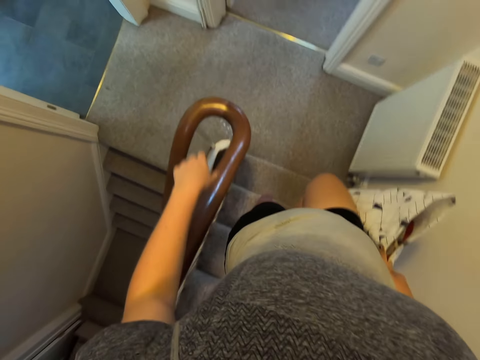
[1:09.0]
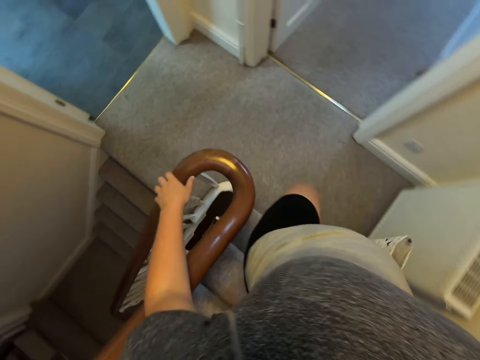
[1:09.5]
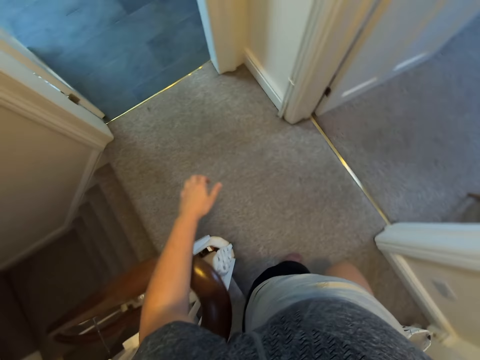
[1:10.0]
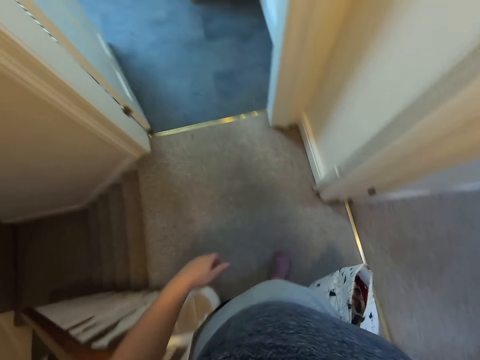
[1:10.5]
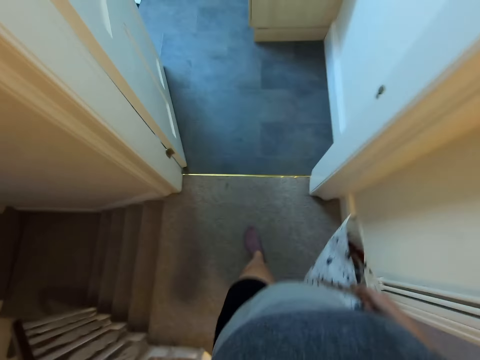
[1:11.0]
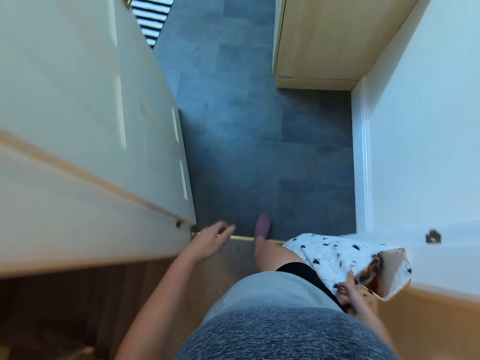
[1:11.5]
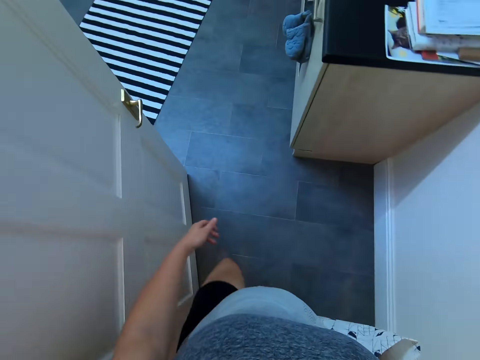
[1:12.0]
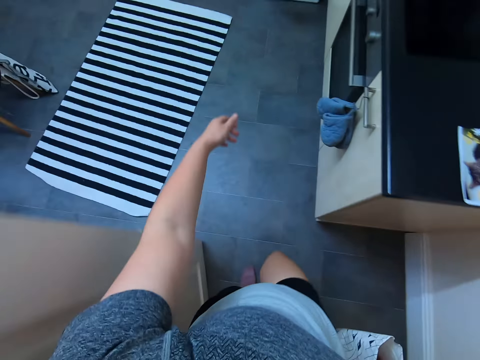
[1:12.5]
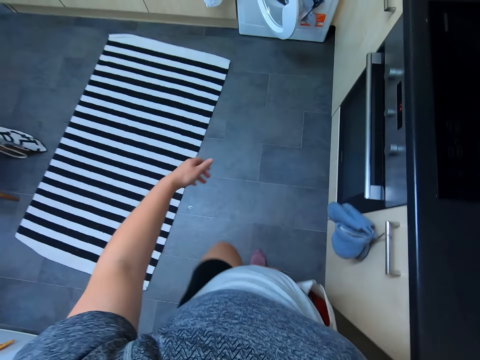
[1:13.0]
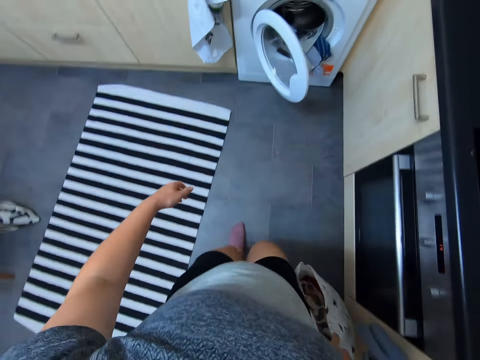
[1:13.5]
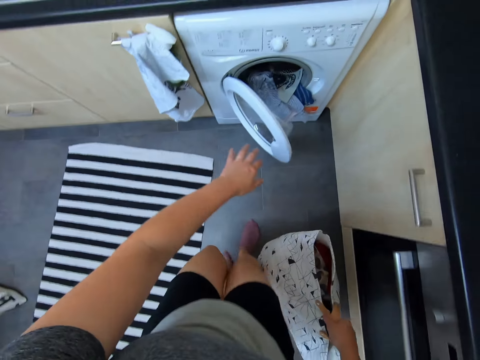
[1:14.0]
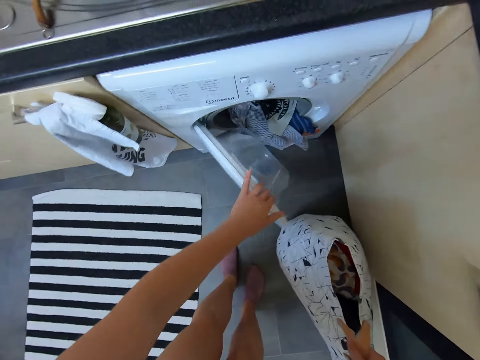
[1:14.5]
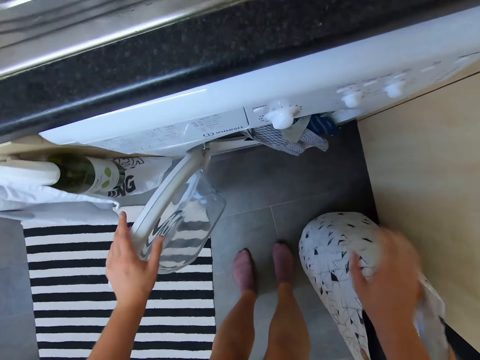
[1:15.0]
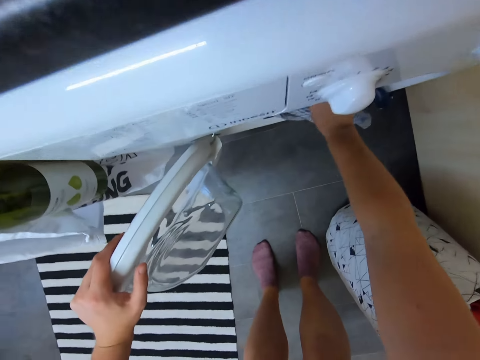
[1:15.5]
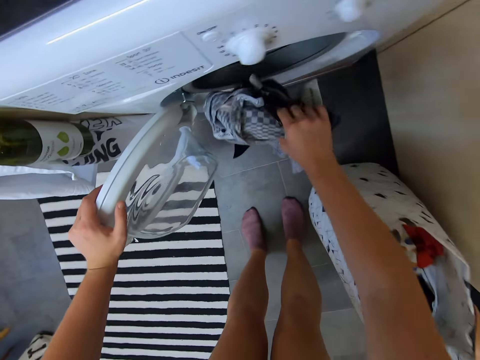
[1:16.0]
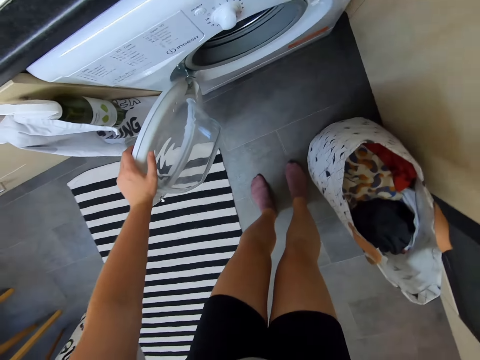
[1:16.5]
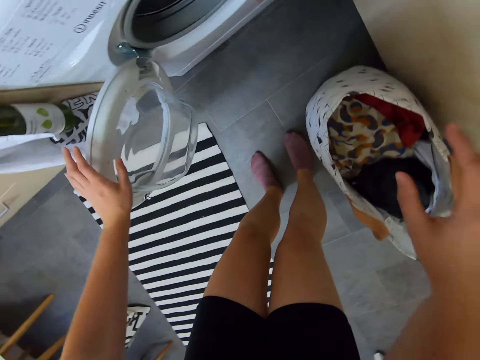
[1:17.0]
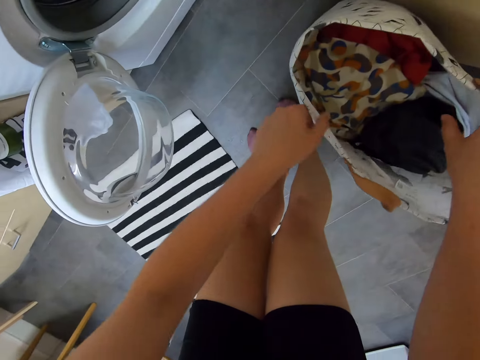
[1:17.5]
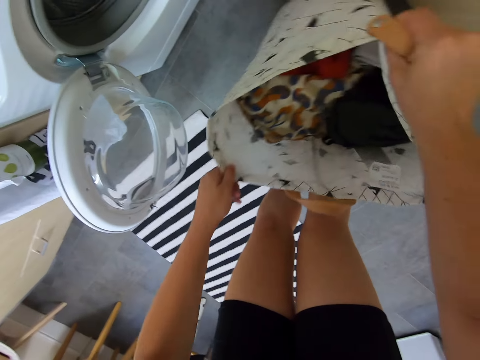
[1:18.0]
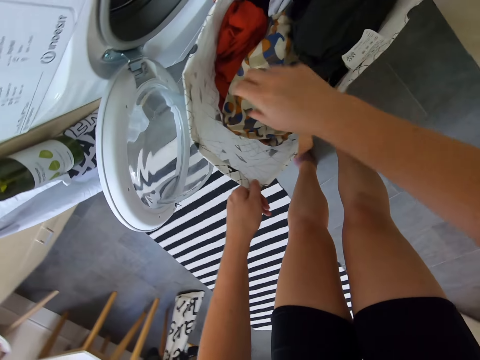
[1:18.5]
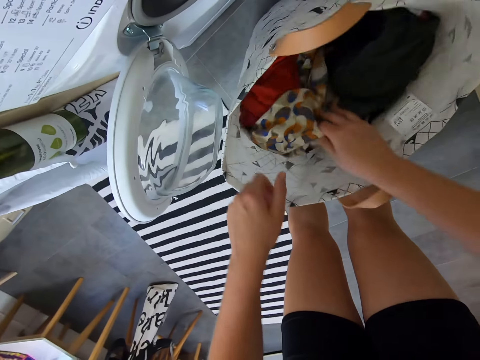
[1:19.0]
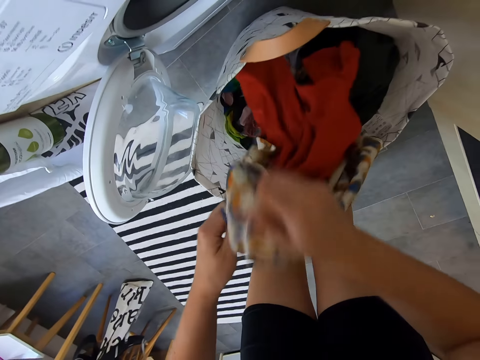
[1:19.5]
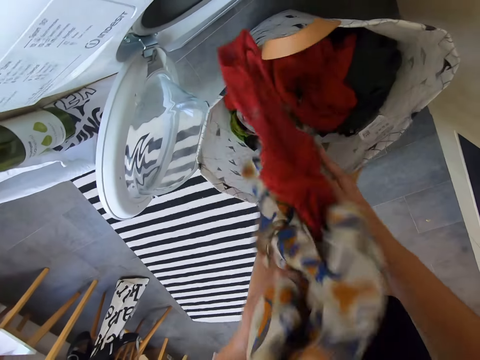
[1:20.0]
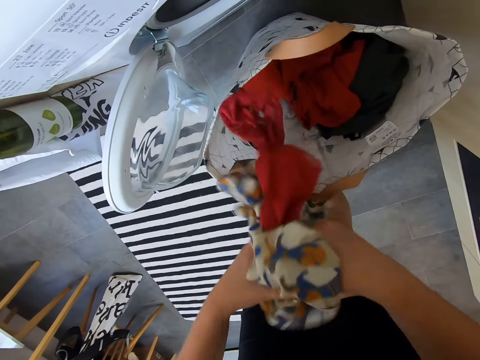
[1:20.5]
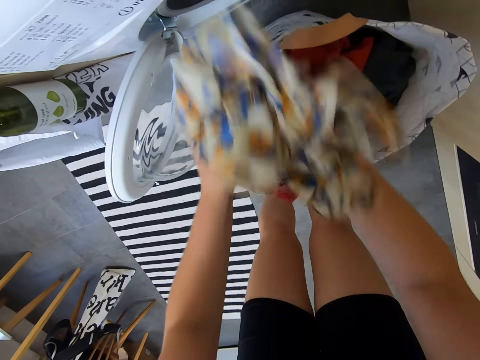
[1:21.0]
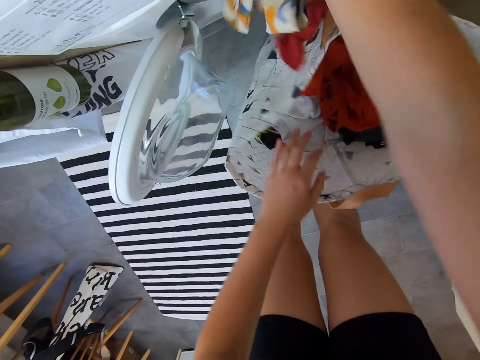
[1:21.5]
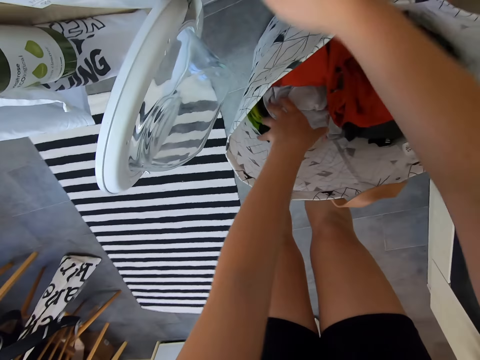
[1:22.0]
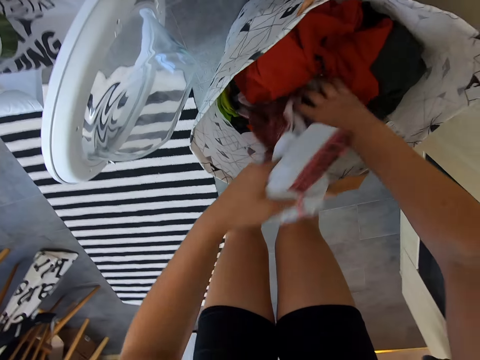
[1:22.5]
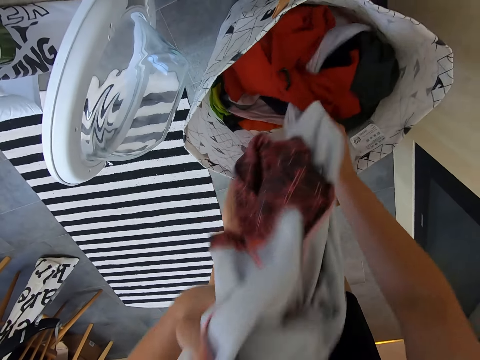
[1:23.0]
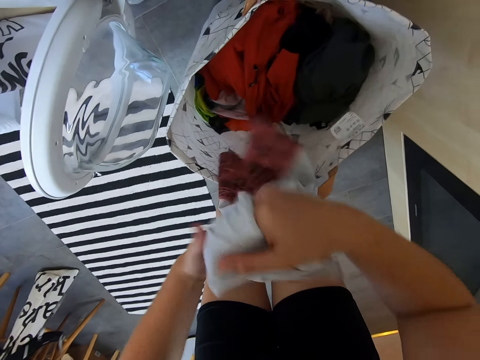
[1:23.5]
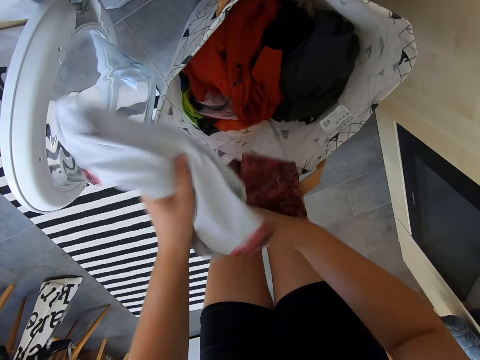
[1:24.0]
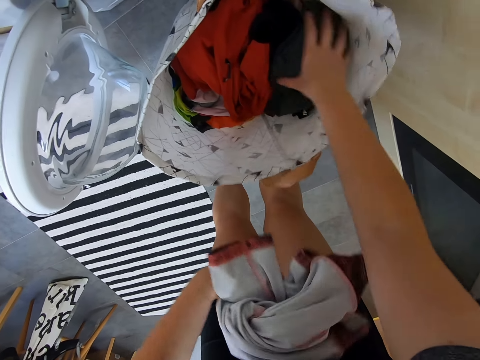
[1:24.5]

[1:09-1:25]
The camera wearer walks around the room. They enter a door. They move the washing machine door. They put the fabric bag on the floor. They take cloths from the washing machine. They put the cloths aside. They move the fabric bag. They hold the fabric bag. They take a cloth from the bag. They put the cloth in the washing machine. They take a cloth from the bag. They fold the cloth on the left hand.

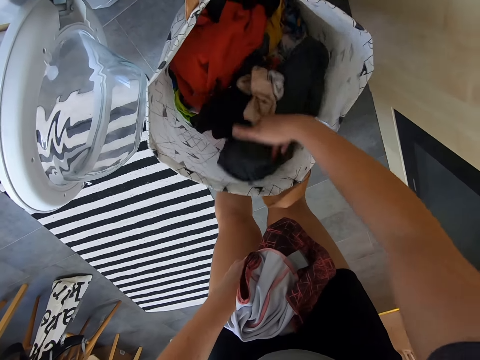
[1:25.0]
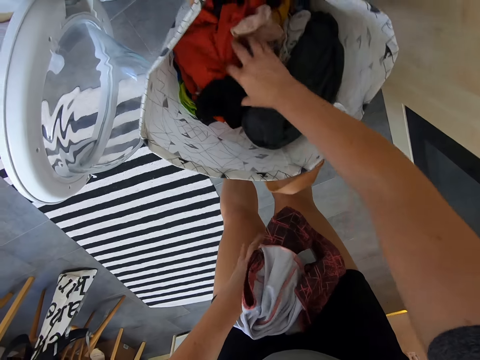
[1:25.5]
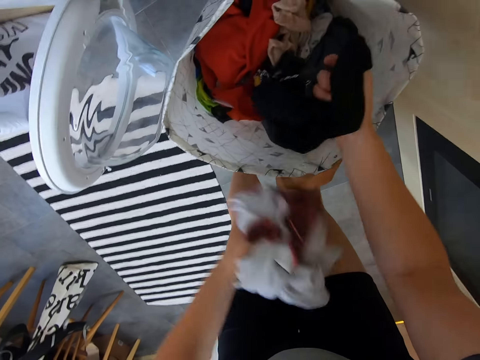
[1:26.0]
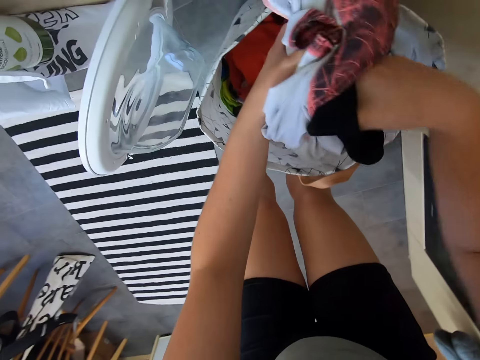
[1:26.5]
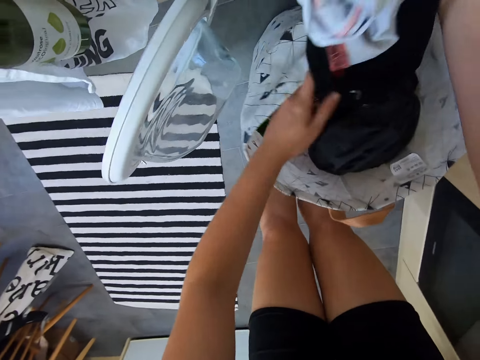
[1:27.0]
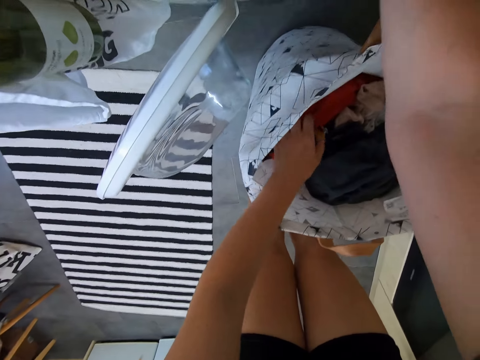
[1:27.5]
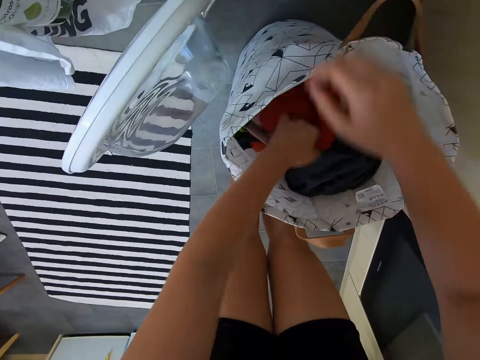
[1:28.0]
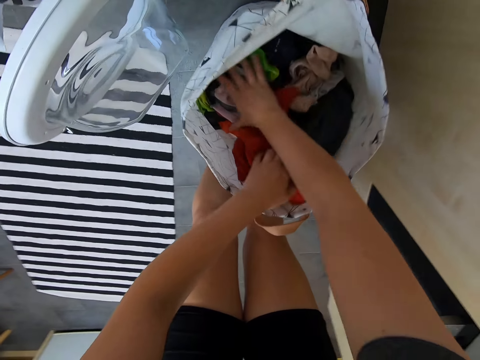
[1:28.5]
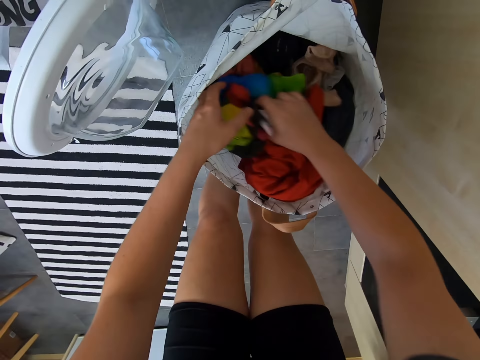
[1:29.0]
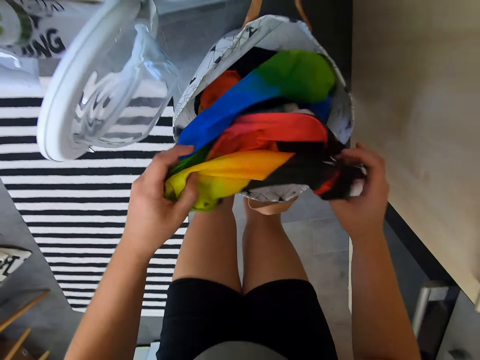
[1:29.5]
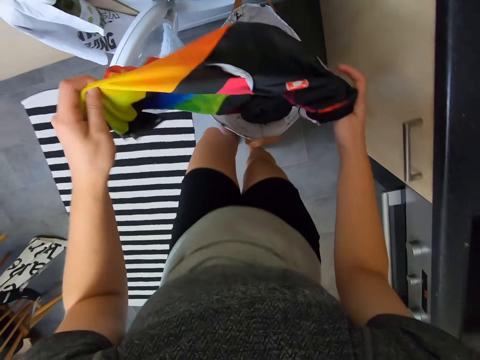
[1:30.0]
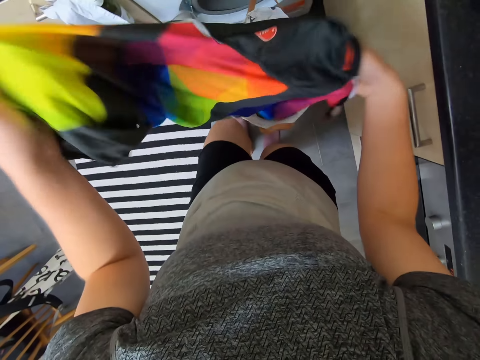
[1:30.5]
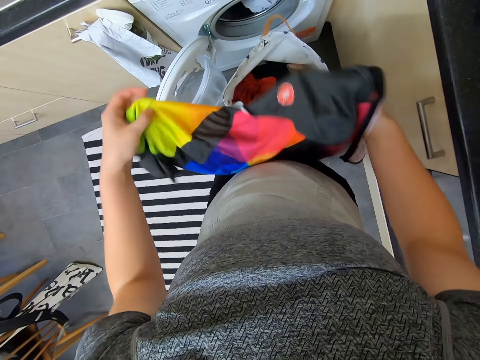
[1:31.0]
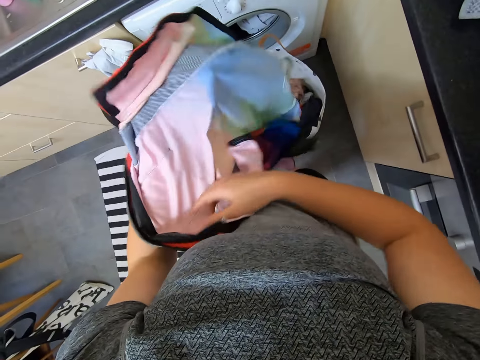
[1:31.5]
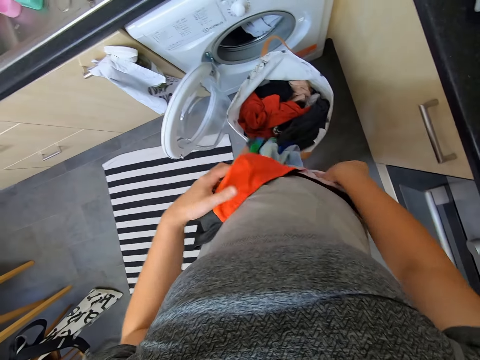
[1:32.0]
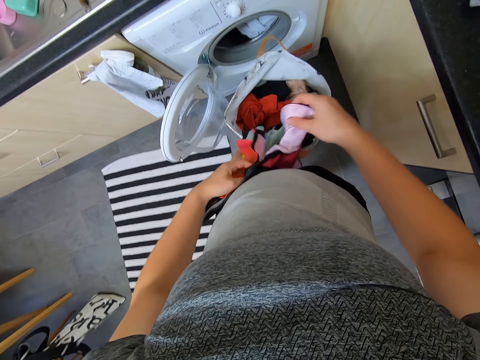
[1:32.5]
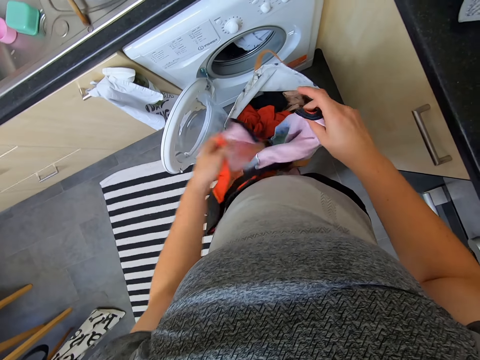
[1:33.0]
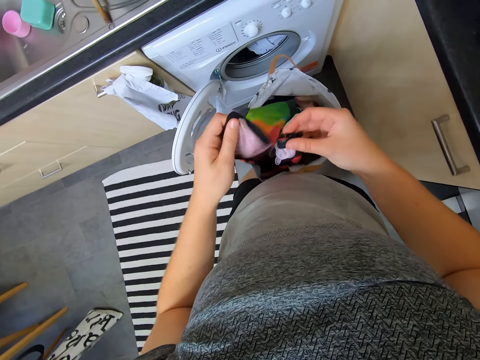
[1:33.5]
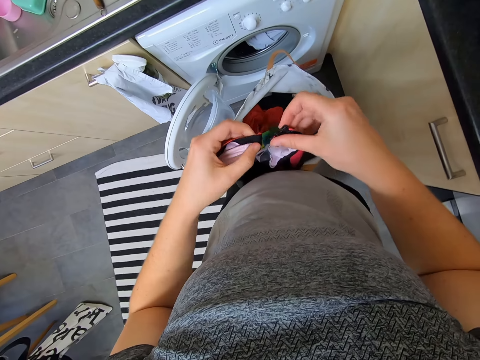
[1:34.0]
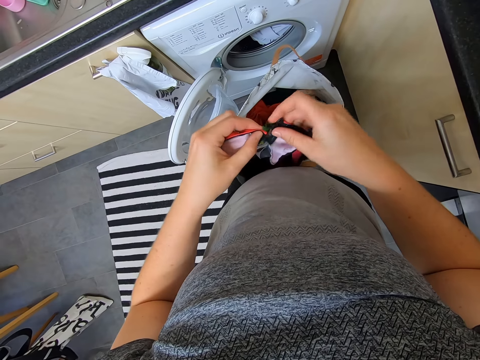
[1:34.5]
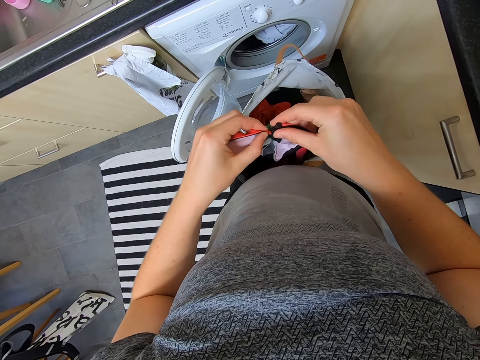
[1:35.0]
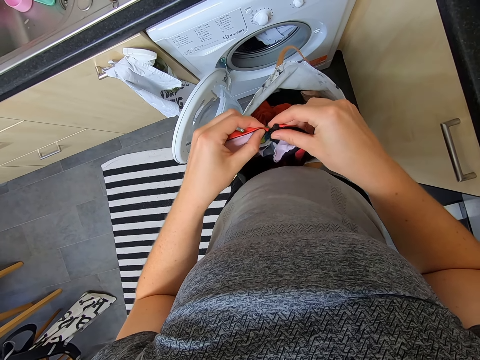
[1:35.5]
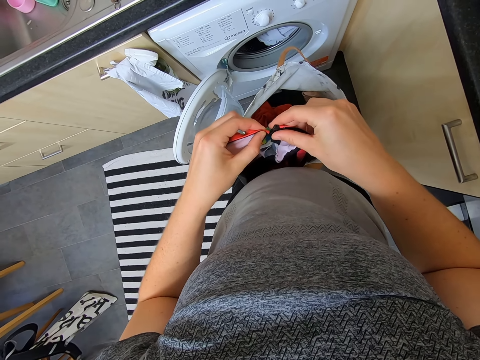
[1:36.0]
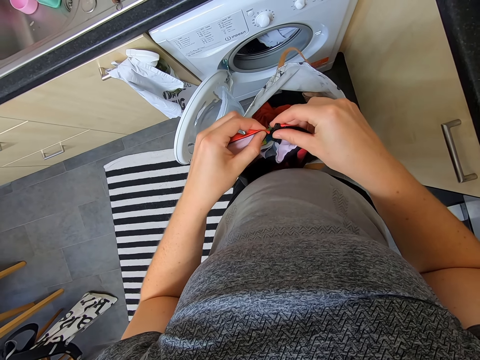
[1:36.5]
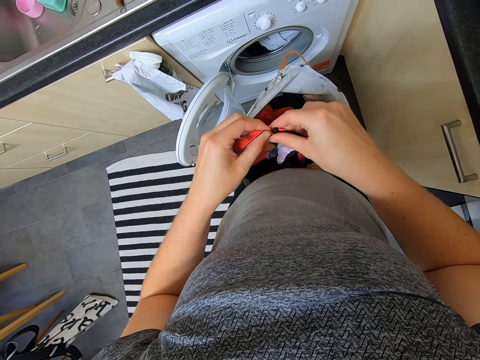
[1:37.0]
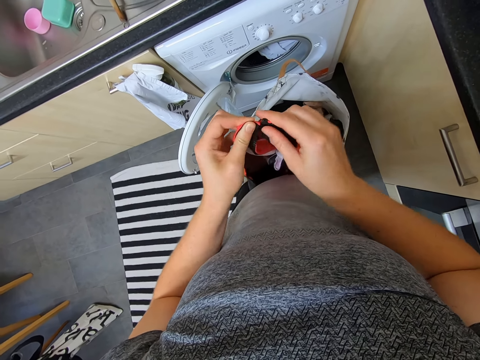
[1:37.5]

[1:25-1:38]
The camera wearer takes a cloth with the right hand. They put the cloths together. They put the cloths in the washing machine. They take a cloth from the fabric bag. They turn the cloth on the hands. They attach the cloth zip. They hold the cloth. They close the button of the cloth.
